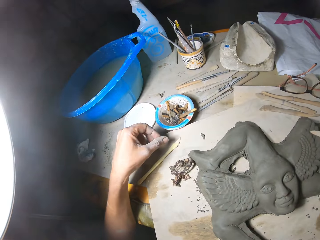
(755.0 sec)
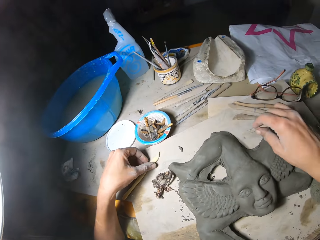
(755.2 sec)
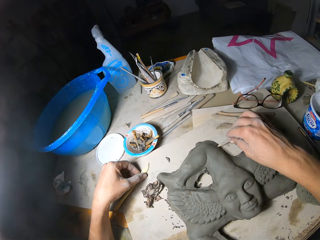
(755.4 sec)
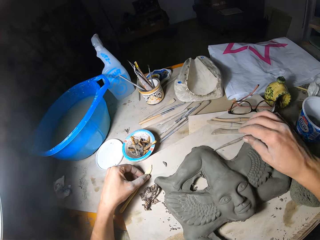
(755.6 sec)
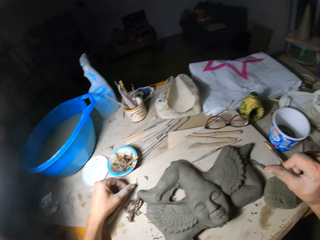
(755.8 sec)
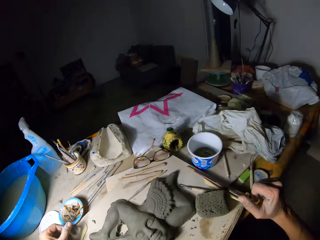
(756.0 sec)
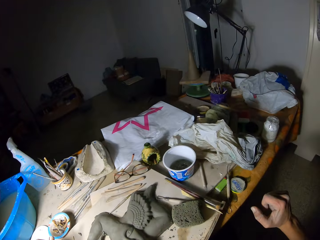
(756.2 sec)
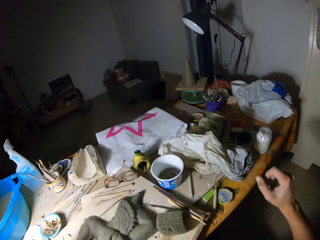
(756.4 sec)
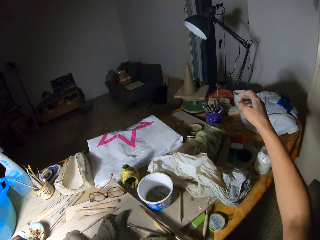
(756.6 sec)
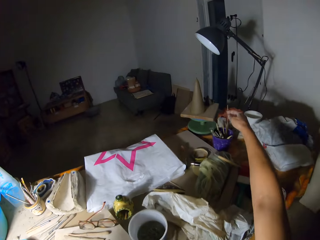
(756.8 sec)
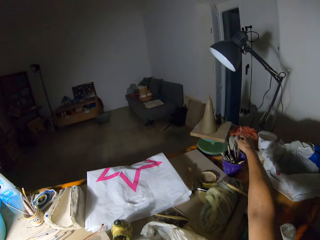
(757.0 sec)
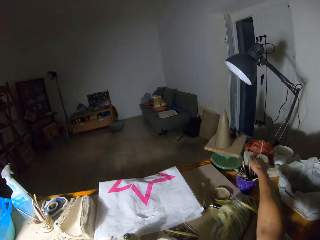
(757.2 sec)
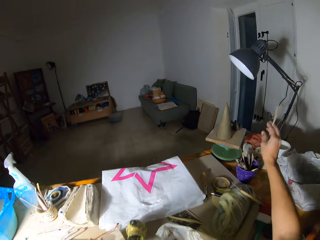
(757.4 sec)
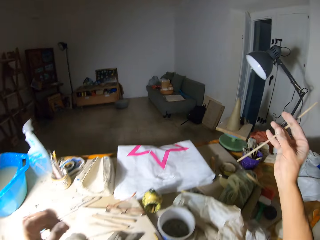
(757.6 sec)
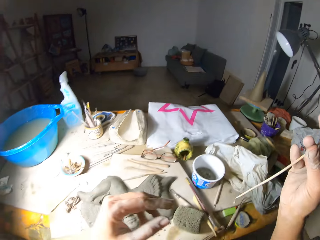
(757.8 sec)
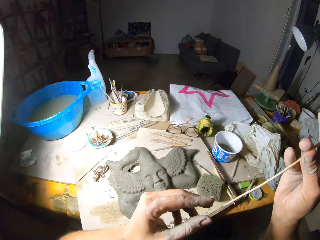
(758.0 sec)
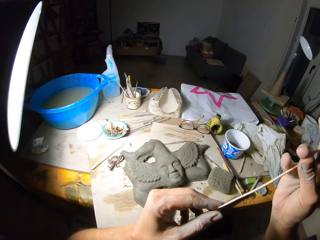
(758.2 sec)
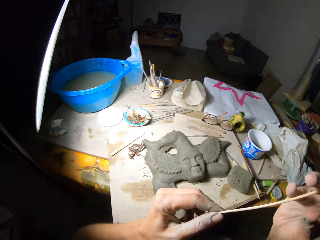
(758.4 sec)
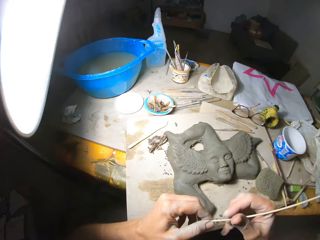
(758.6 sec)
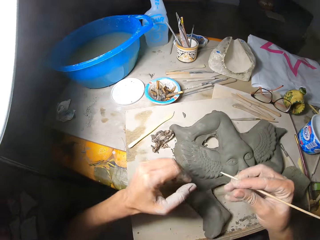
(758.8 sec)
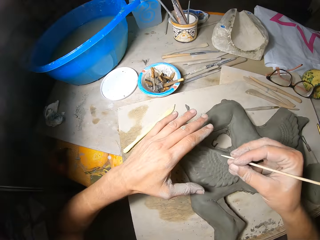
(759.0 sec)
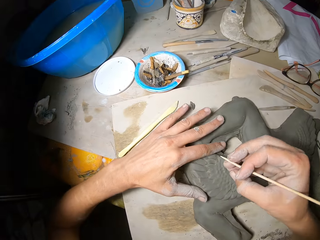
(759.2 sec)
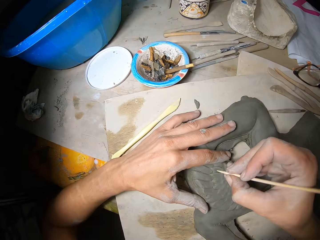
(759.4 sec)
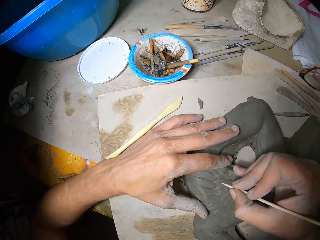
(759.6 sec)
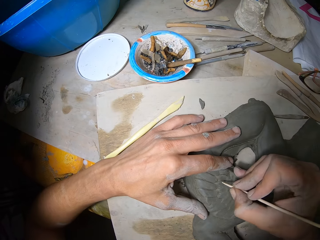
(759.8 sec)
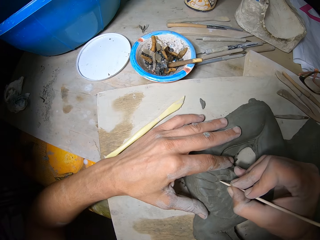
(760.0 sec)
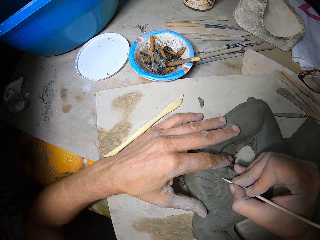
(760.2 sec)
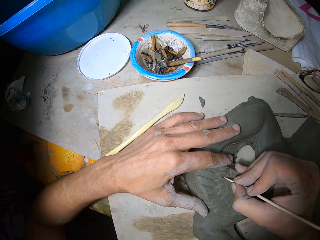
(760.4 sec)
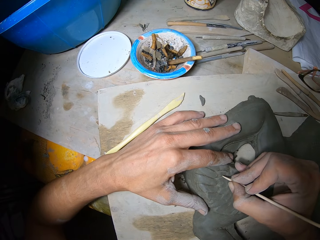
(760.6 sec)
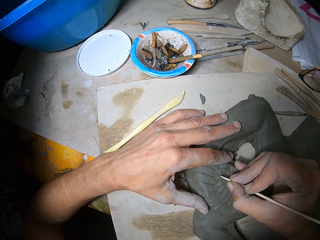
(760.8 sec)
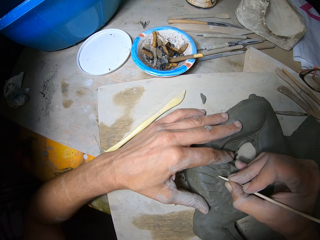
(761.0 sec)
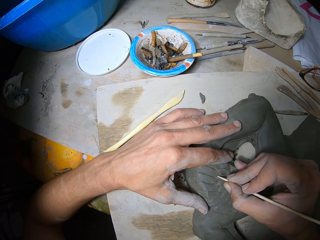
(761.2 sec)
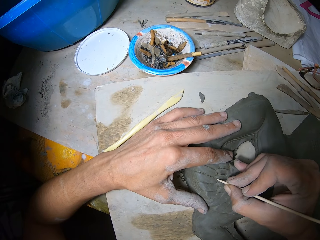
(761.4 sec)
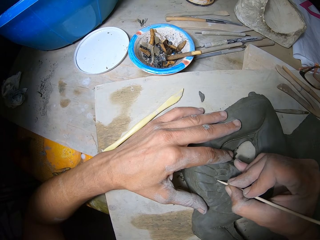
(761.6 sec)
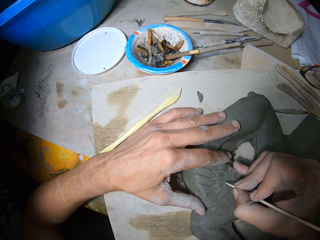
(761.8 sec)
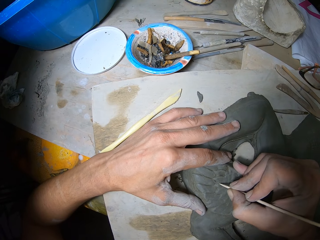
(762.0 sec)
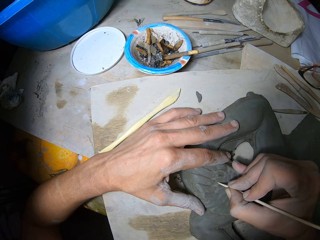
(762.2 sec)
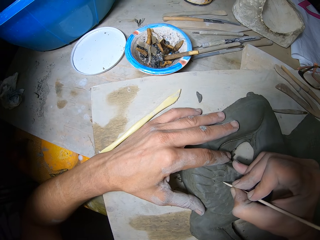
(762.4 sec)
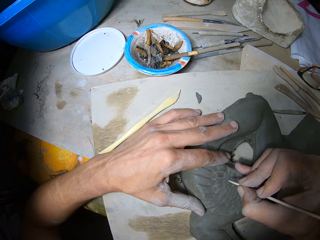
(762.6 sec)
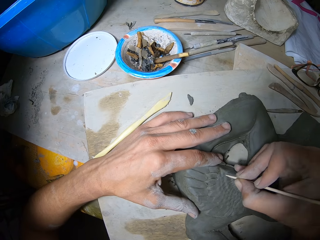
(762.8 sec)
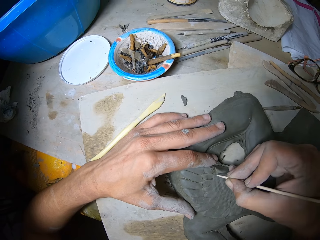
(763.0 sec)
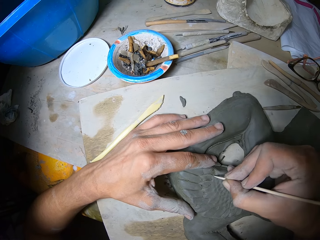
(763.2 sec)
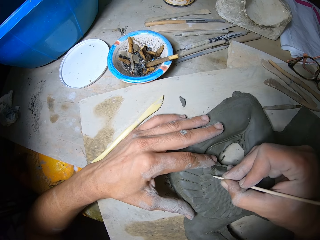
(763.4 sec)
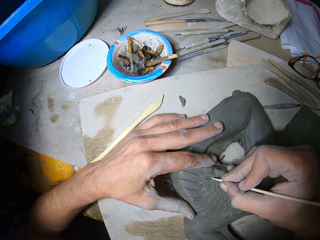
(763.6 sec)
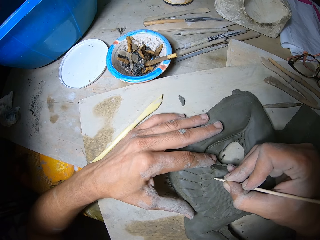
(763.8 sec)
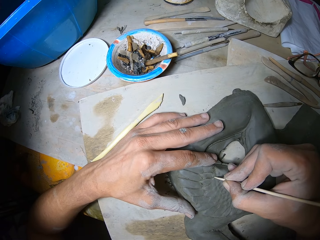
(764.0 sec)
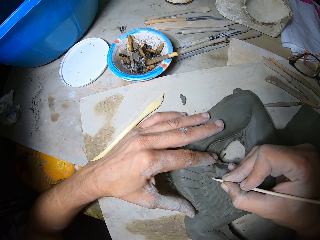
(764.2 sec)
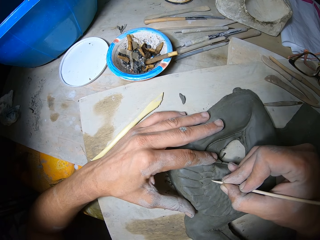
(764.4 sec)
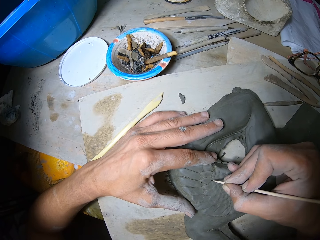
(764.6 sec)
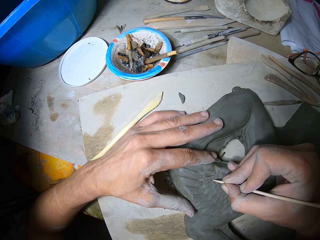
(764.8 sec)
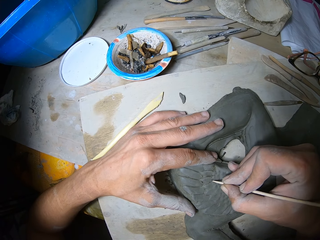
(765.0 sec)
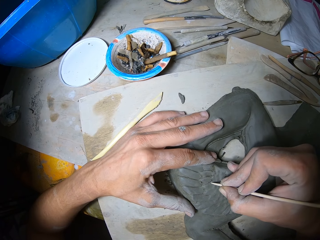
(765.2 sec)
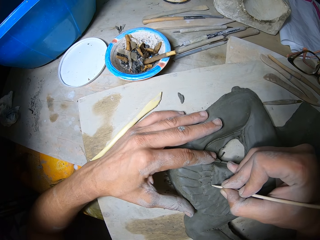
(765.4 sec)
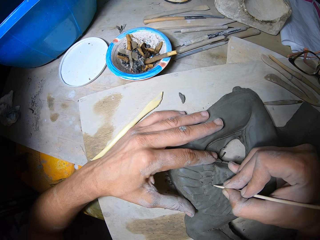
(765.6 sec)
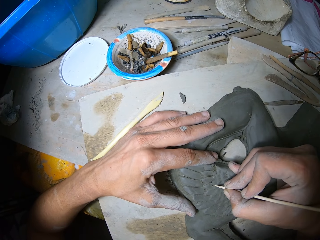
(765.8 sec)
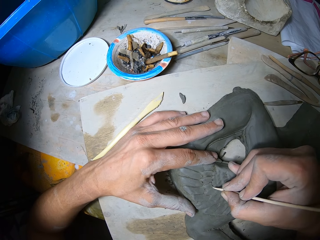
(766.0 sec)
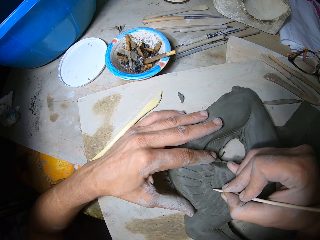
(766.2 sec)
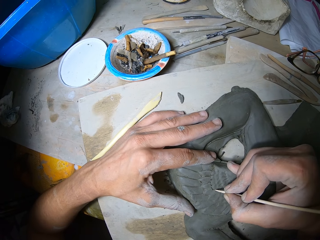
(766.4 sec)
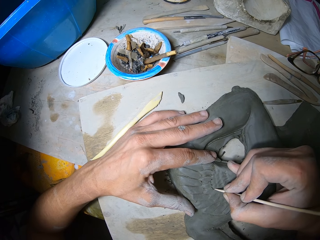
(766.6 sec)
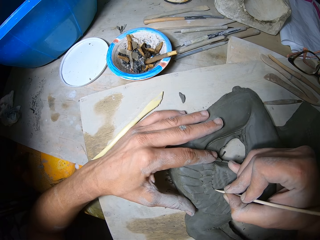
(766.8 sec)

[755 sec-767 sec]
The camera wearer touches a sculpting spatula on the wooden slab with his left hand. He drops the engraving tool in his right hand on the wooden slab. He picks up an engraving tool from the plastic container on the sculpting table with the right hand. He touches the tip of the engraving tool in his right hand with his left hand. He places his left hand on the relief sculpture. He carves out the forms of the relief sculpture with the engraving tool in his right hand.

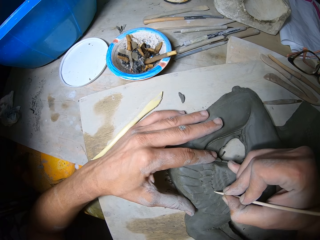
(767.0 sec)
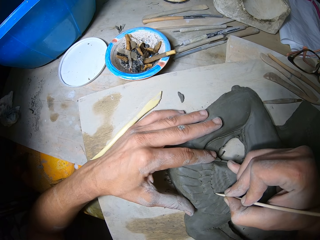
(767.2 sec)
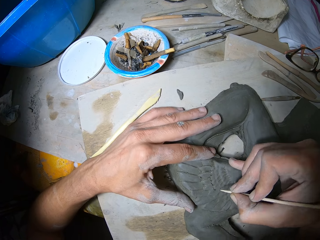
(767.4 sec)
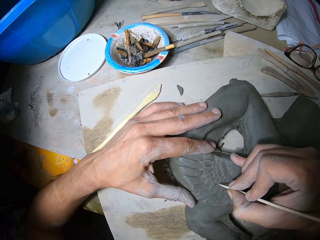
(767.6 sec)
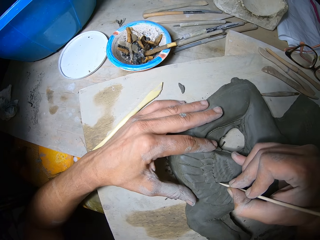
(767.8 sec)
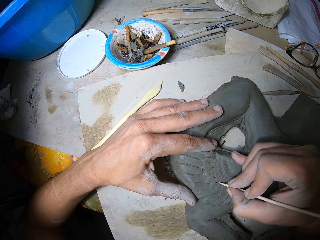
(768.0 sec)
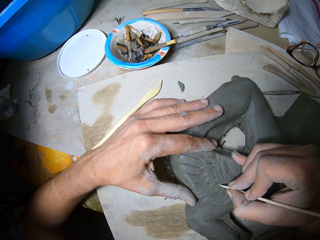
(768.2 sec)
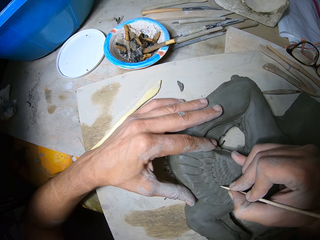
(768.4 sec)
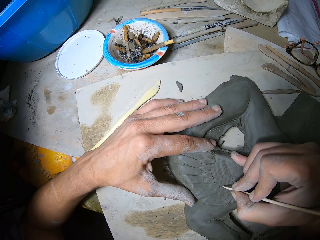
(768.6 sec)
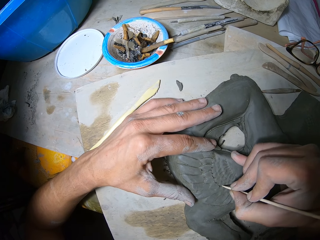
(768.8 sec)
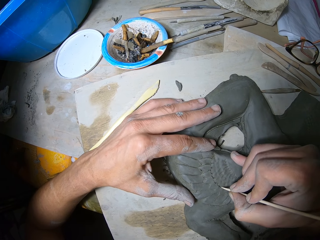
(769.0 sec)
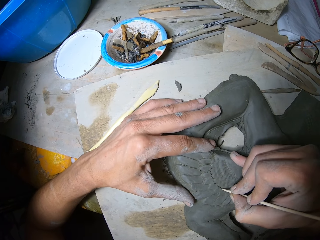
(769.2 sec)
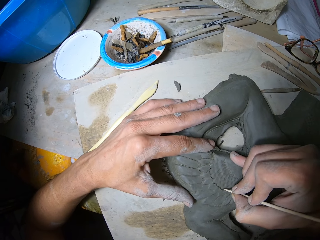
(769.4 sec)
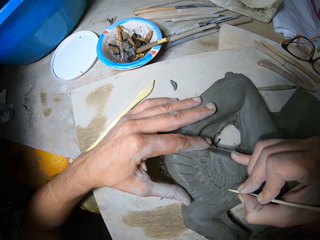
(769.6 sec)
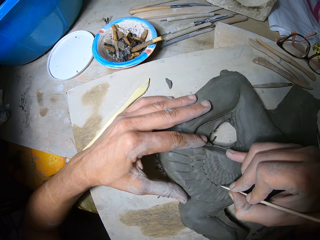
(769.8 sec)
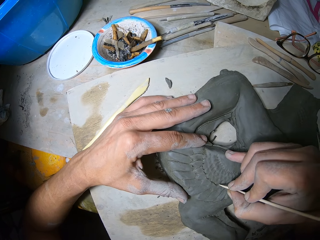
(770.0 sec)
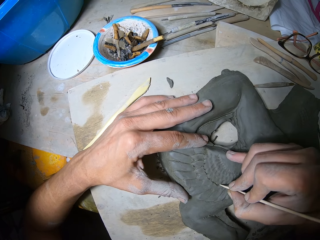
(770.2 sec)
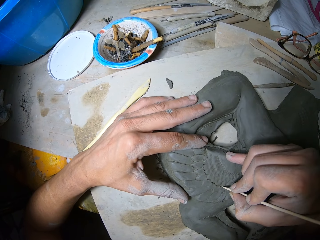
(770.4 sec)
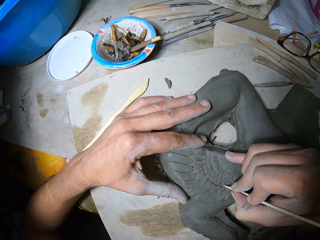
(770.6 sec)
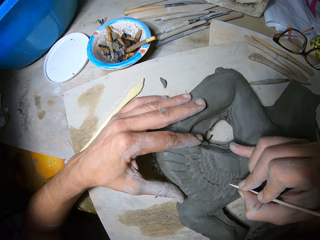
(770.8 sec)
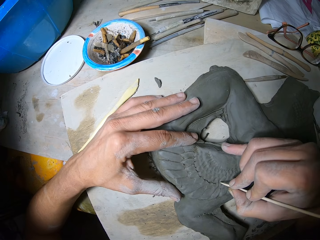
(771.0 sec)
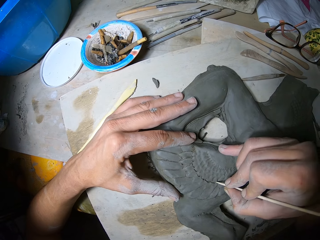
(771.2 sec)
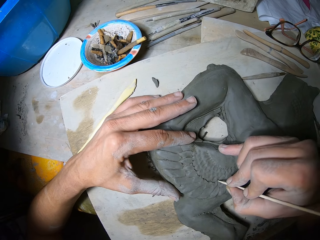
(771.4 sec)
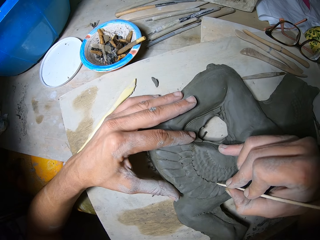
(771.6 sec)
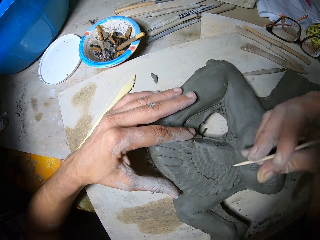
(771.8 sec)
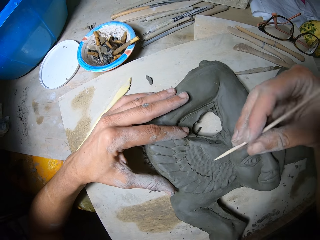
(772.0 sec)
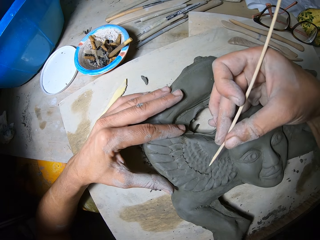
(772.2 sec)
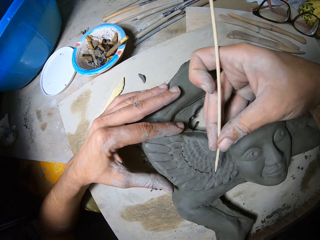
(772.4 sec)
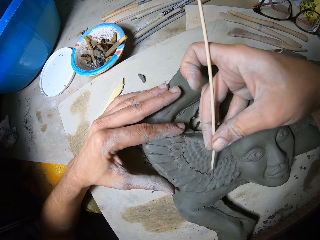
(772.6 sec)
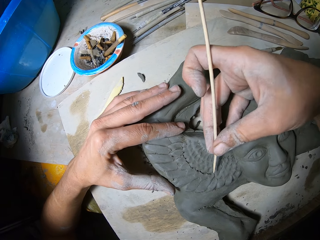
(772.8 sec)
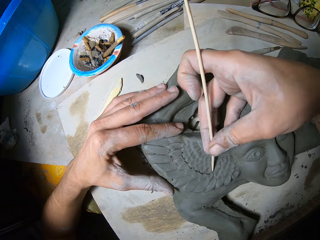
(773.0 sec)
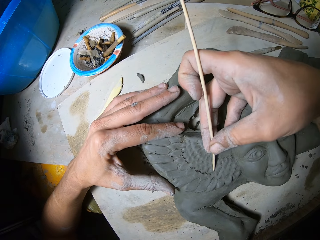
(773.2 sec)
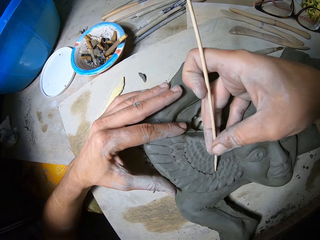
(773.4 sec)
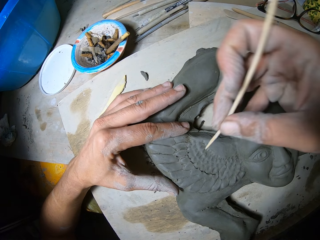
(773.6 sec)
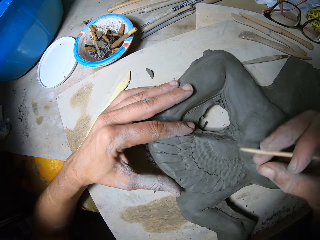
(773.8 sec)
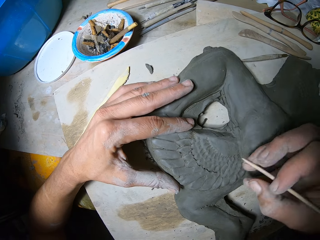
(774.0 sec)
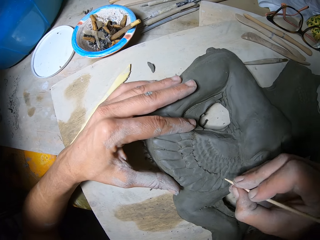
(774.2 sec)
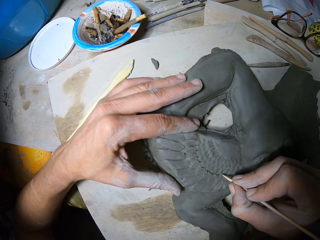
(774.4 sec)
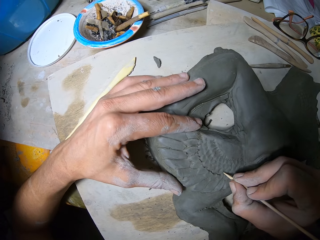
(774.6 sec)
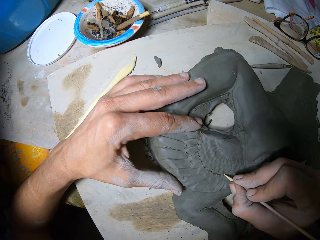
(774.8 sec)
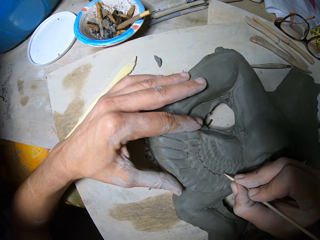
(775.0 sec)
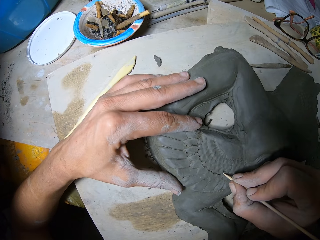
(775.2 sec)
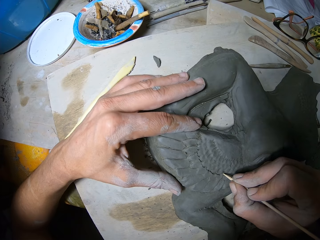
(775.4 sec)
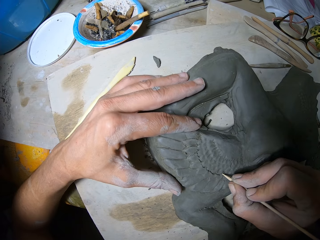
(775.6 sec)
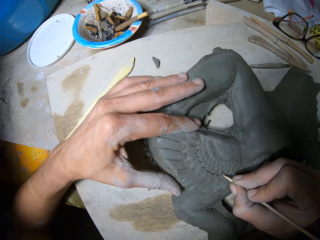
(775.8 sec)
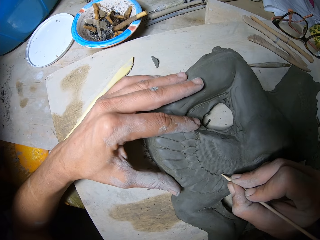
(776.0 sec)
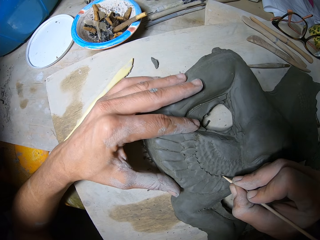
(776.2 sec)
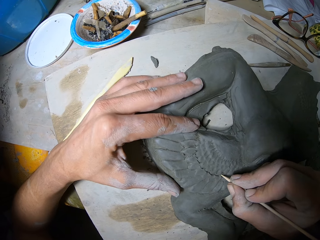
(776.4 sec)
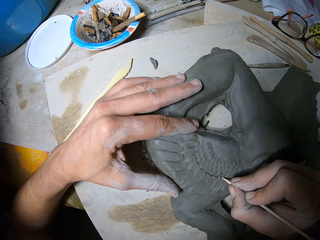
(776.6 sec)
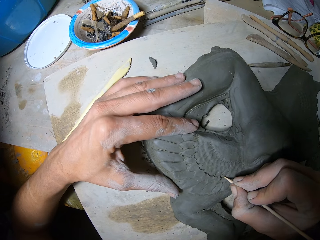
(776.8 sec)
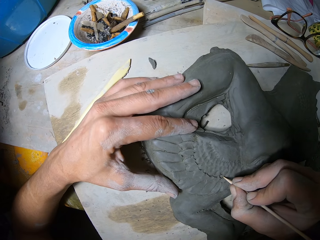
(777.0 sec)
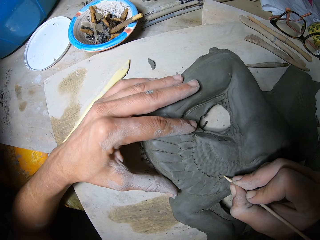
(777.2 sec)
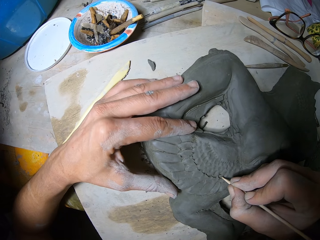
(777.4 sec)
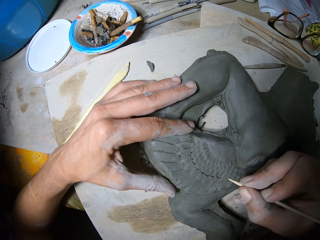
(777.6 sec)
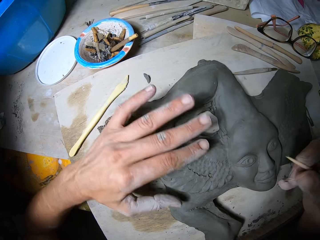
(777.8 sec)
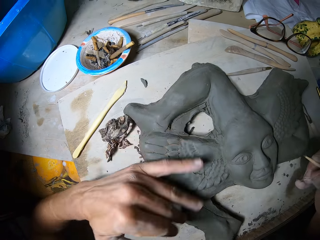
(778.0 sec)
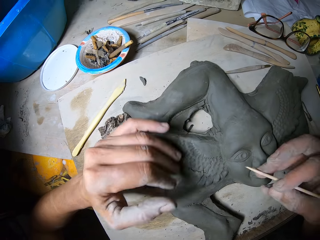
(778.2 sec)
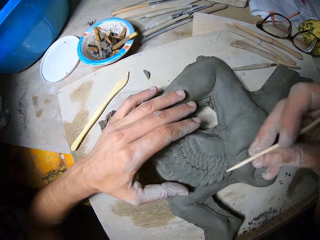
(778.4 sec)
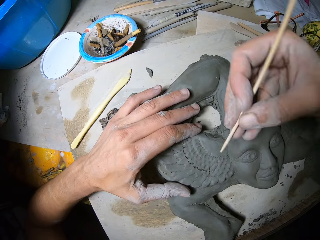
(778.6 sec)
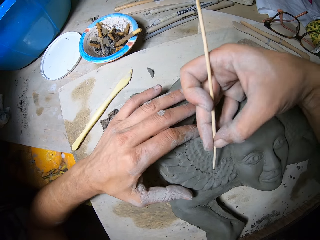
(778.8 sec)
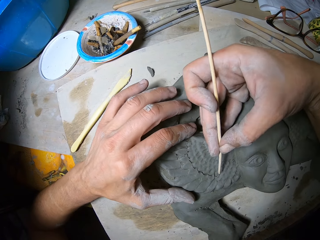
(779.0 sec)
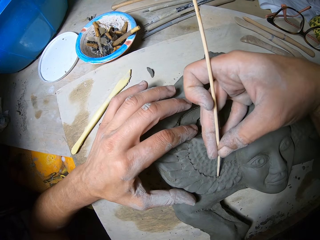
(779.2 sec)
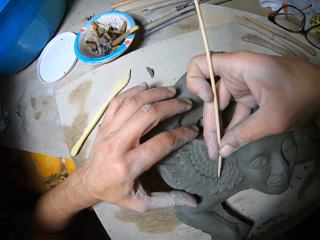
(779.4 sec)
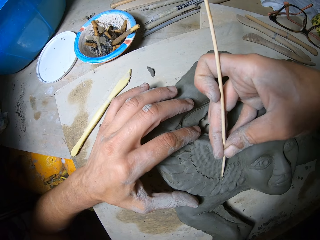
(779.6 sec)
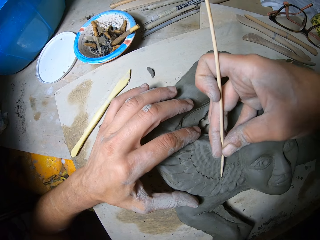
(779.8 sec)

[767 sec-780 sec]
The camera wearer swipes over the relief sculpture with his left hand. He places his left hand on the relief sculpture. He carves out the forms of the relief sculpture with an engraving tool in his right hand.
